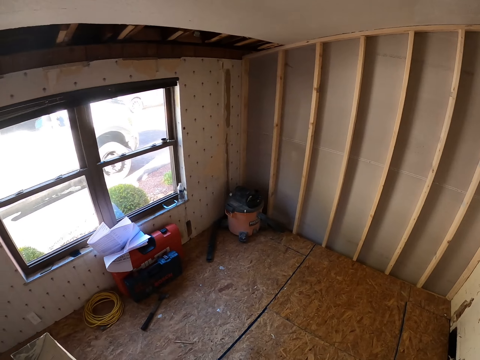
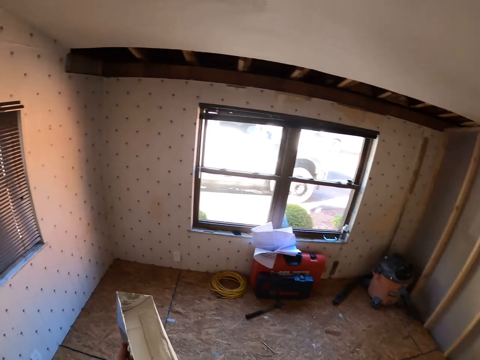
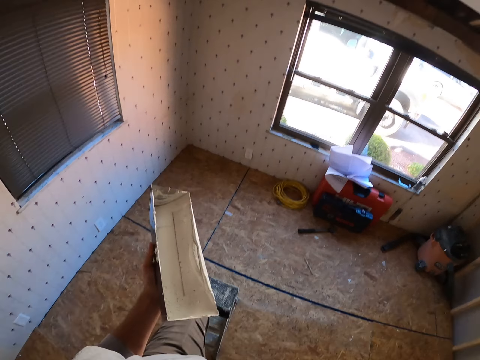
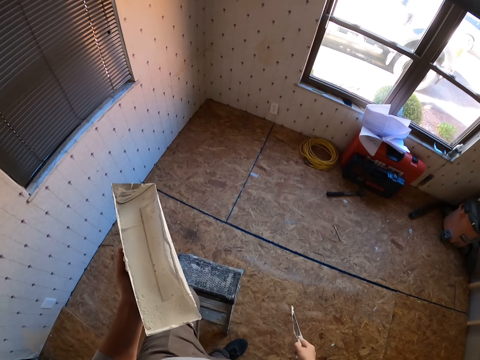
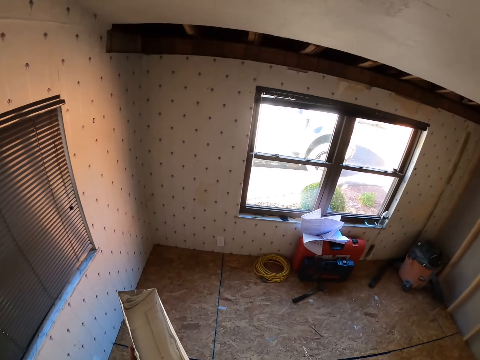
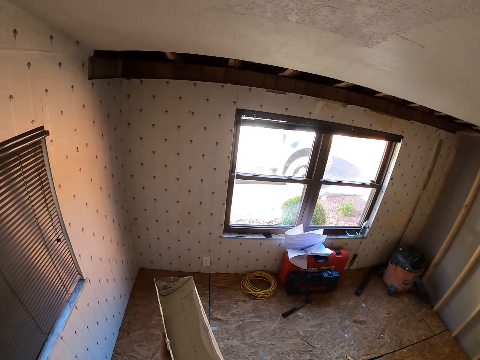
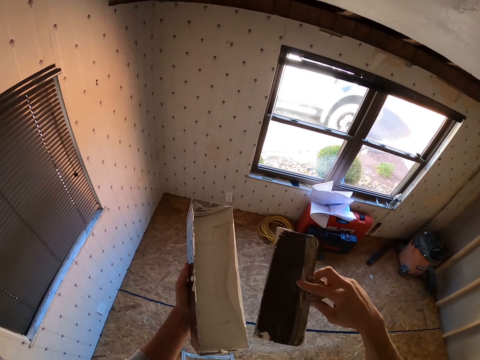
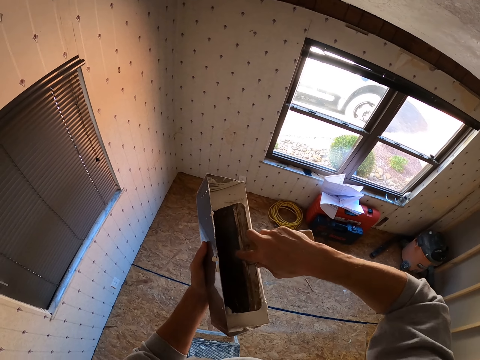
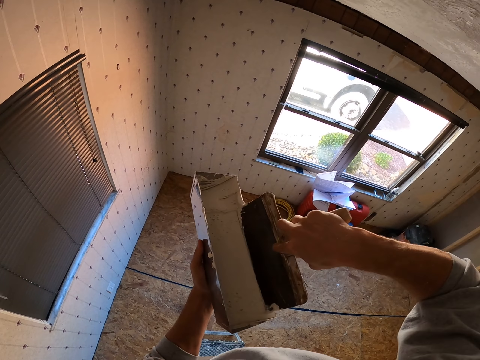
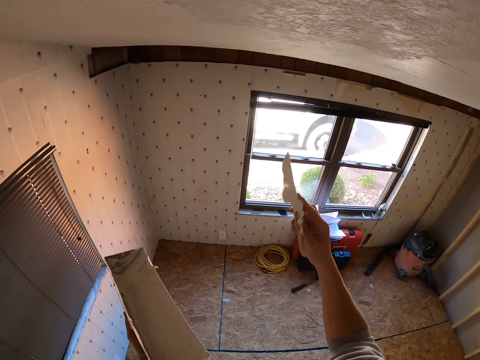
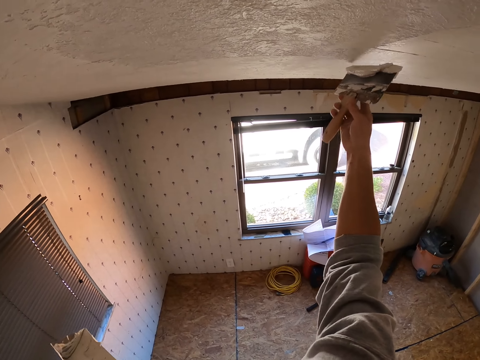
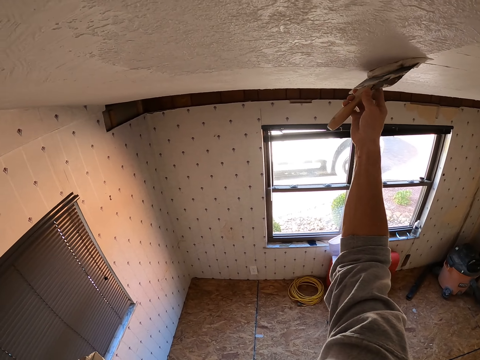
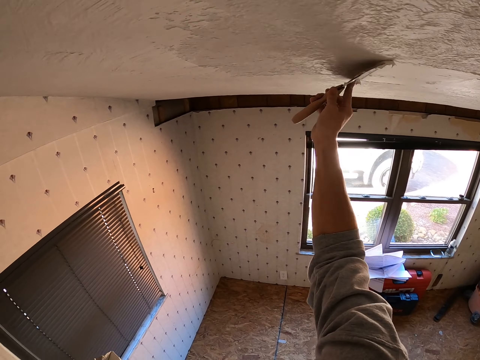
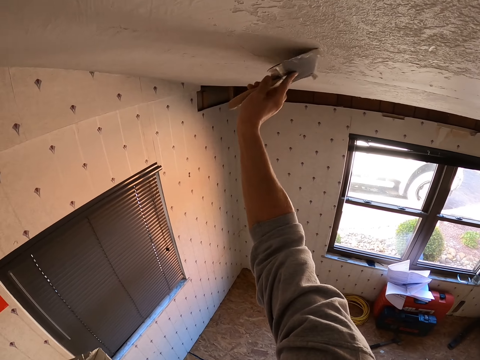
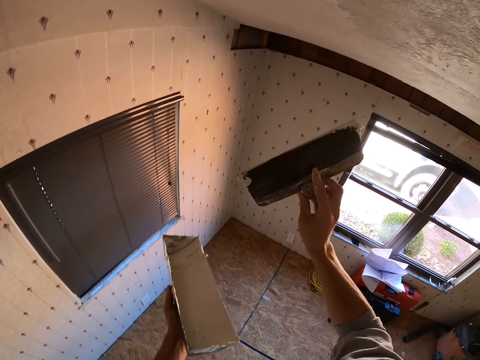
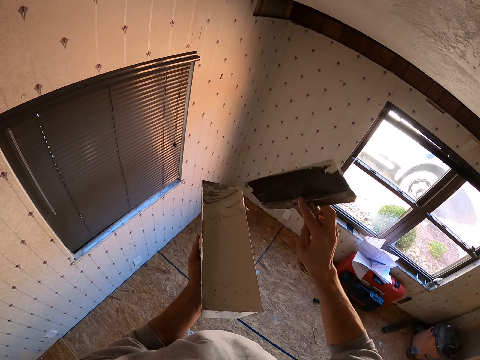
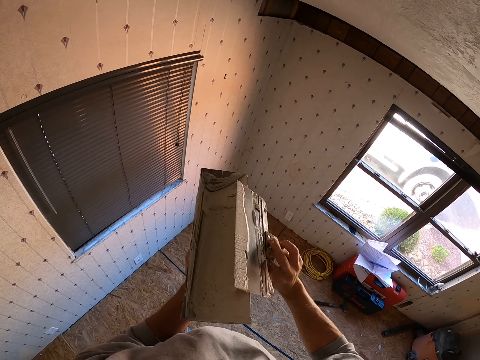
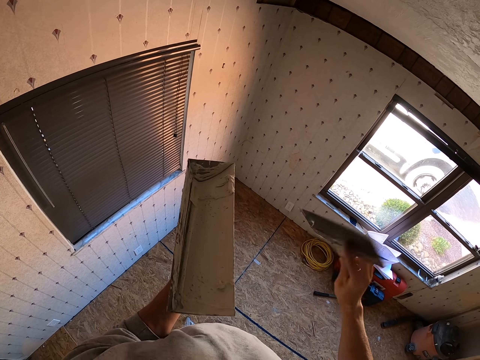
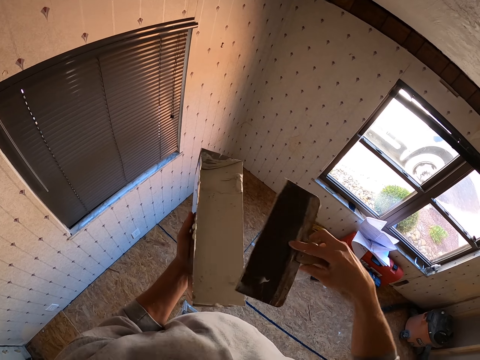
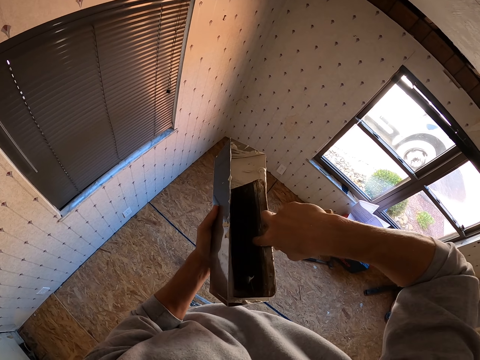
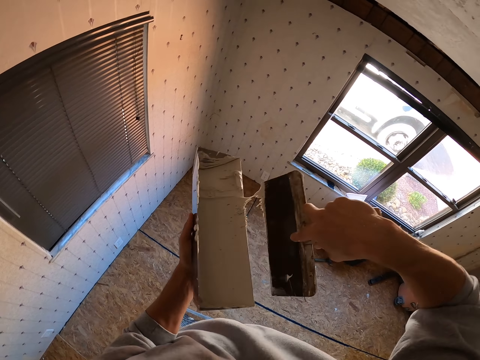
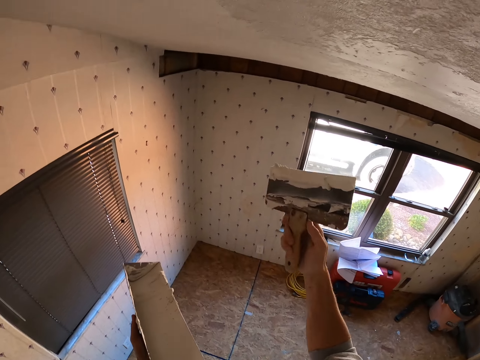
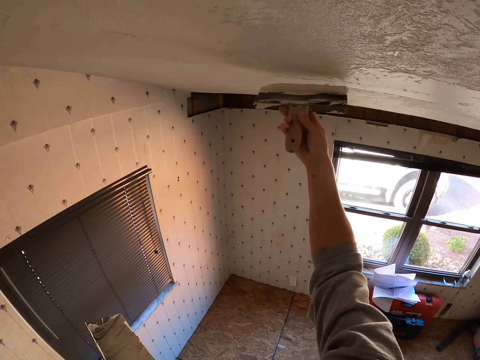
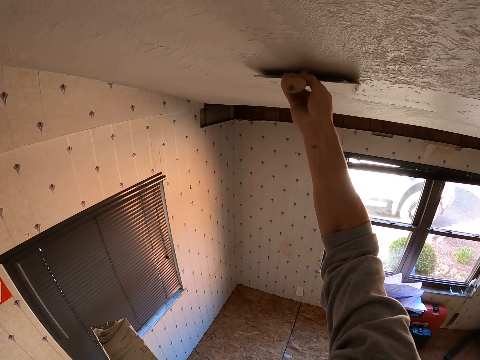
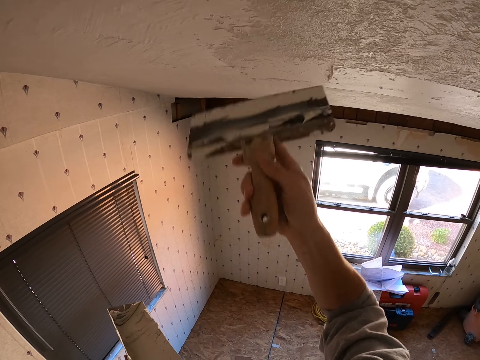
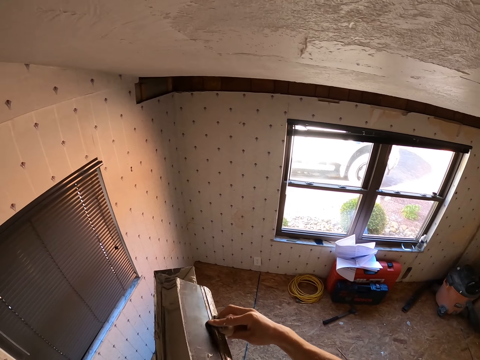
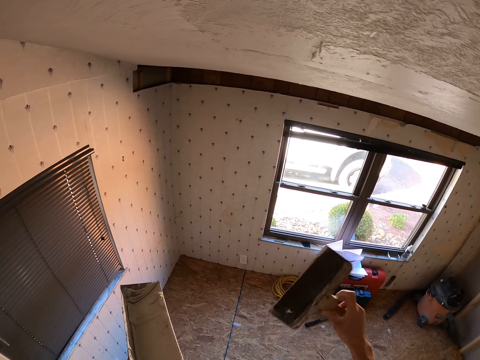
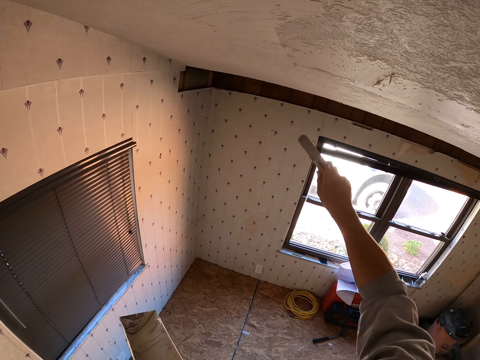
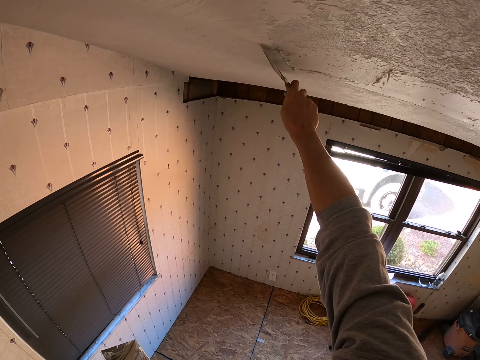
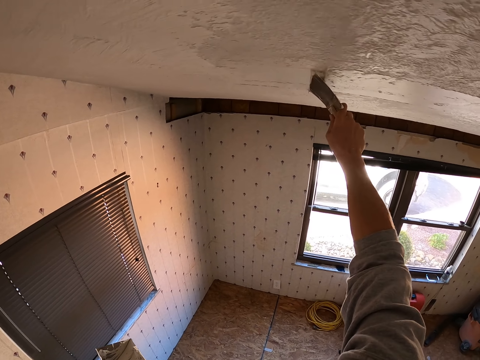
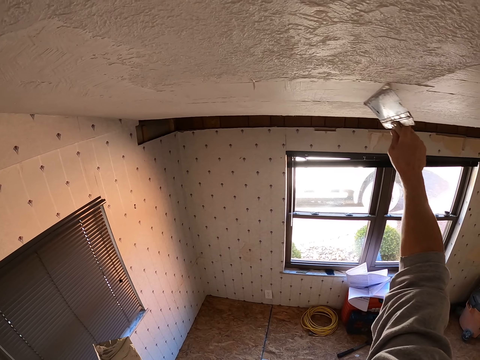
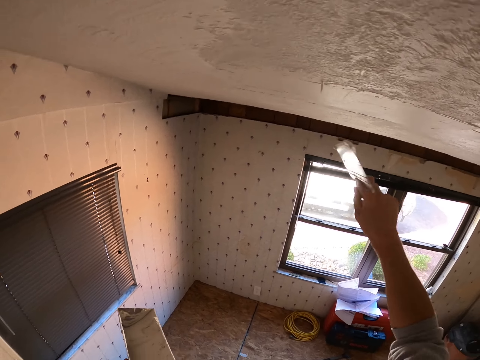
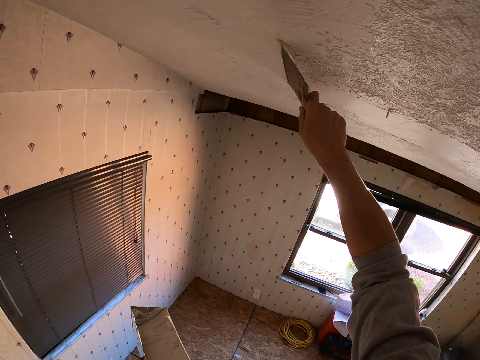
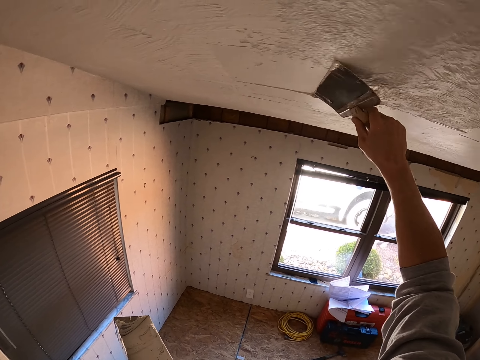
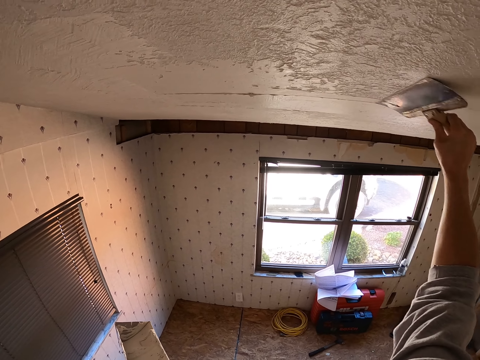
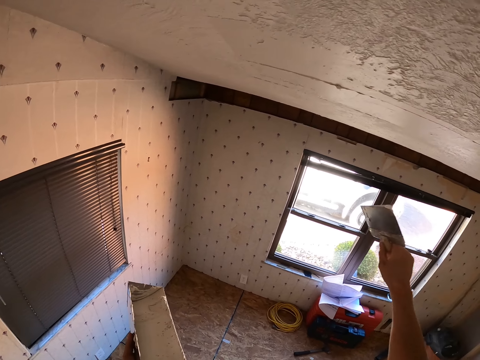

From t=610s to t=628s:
The camera wearer gets off the ladder. They look around. They insert the scraper on the paint, lift the scraper and paint the ceiling with the scraper. They drop the right hand. They look at the scraper. They remove paint from the scraper, insert the scraper on the paint, lift the scraper and paint the ceiling with the scraper. They drop the right hand, remove paint from the scraper, lift the scraper and paint the ceiling with the scraper.

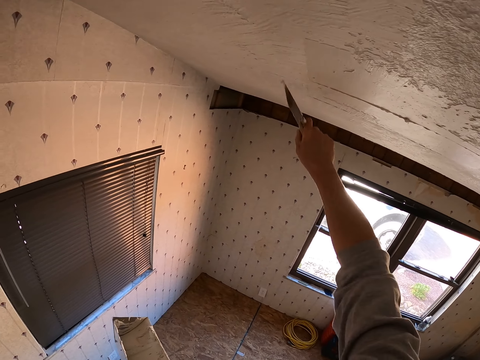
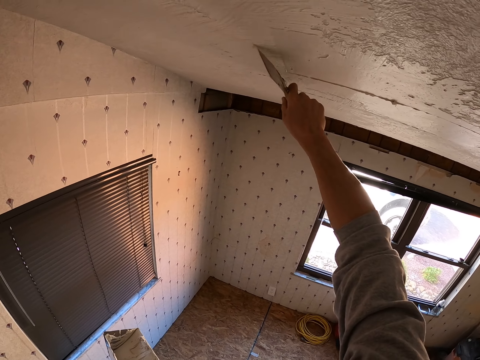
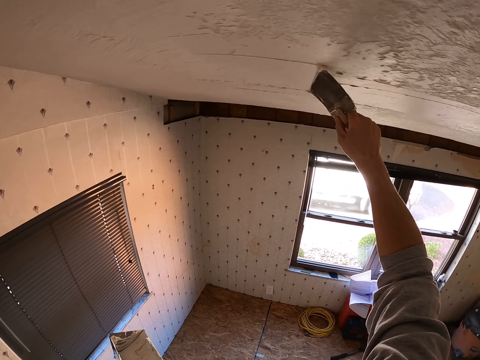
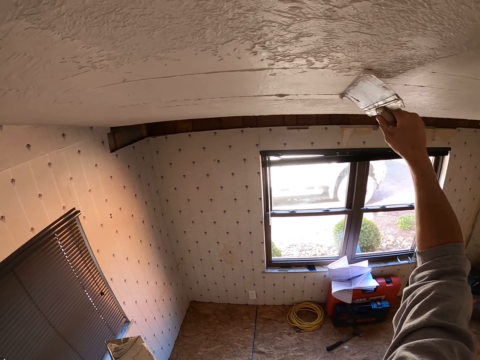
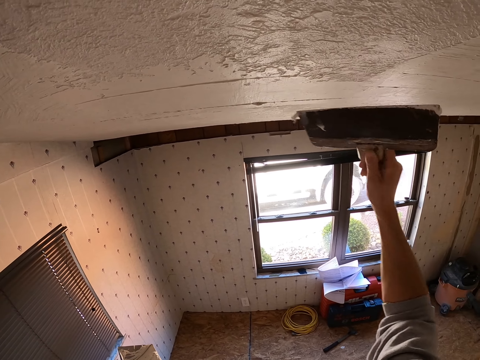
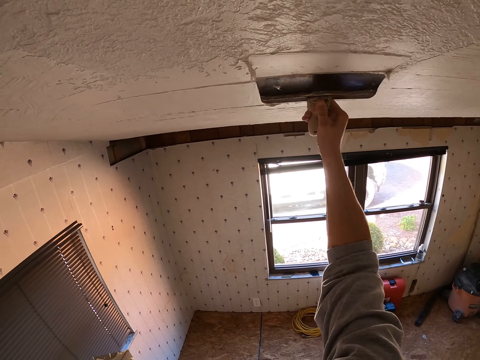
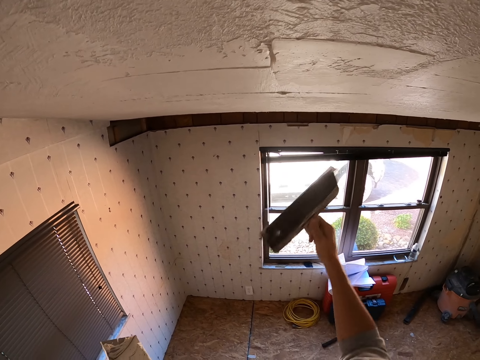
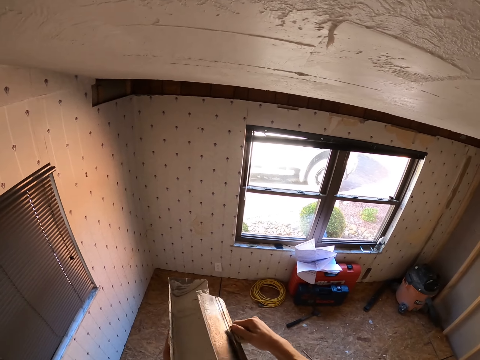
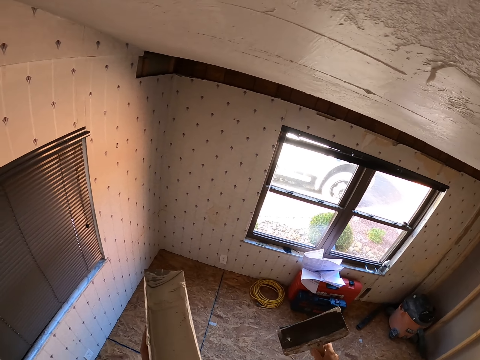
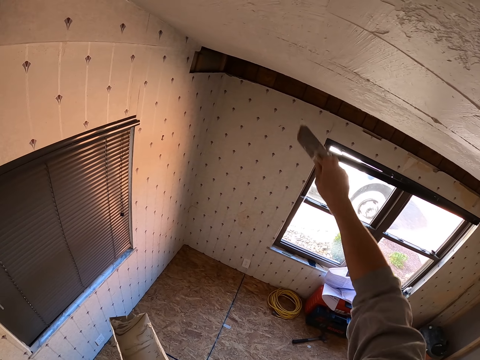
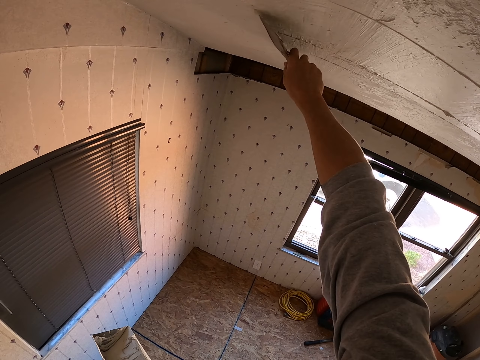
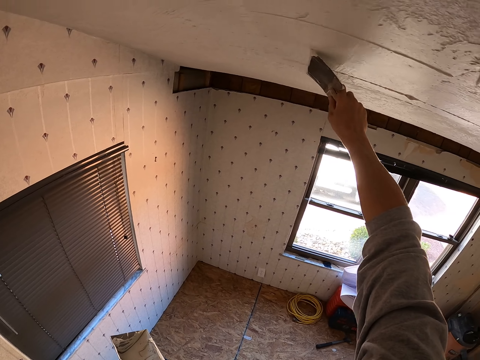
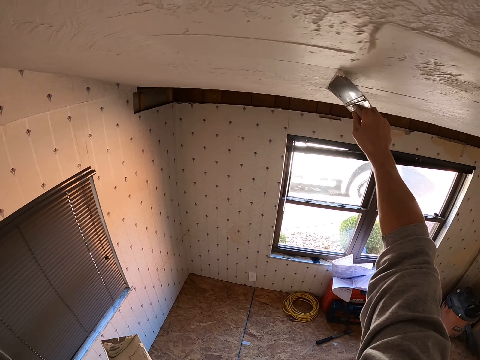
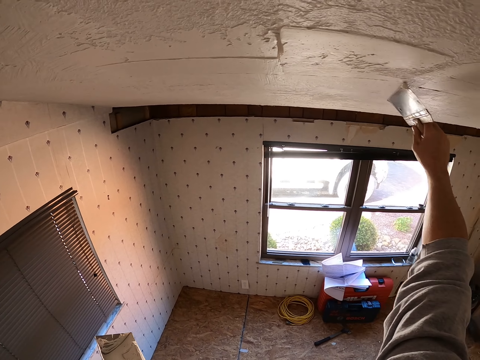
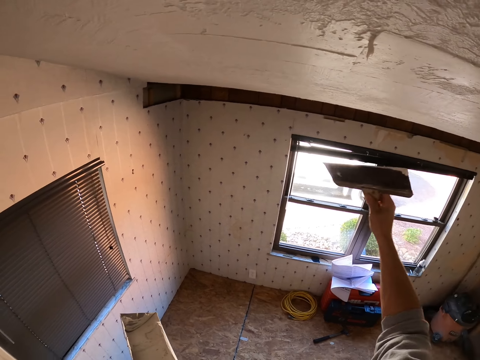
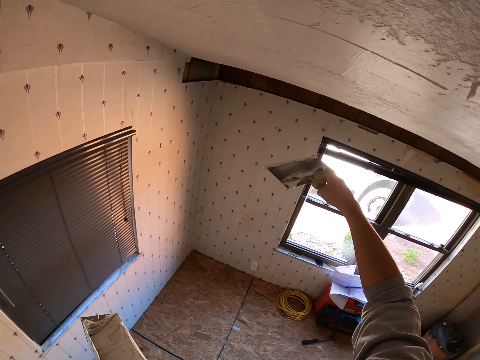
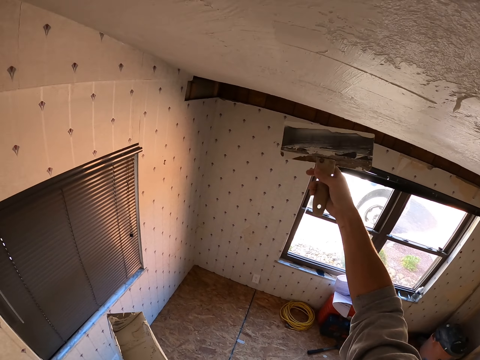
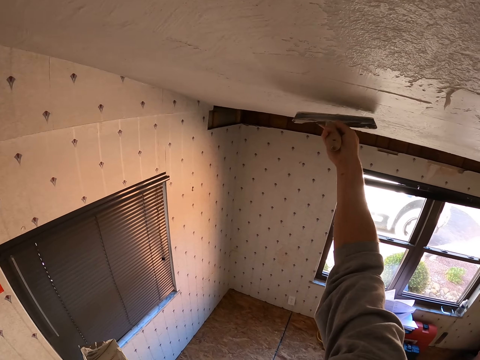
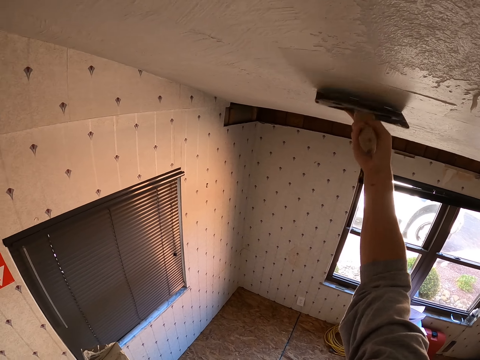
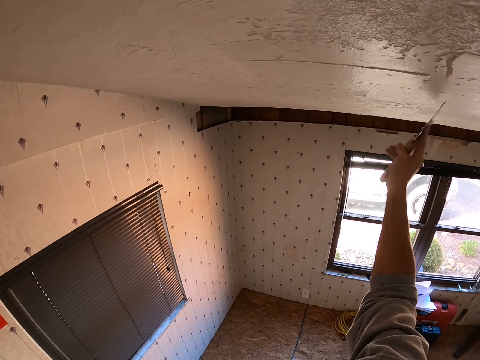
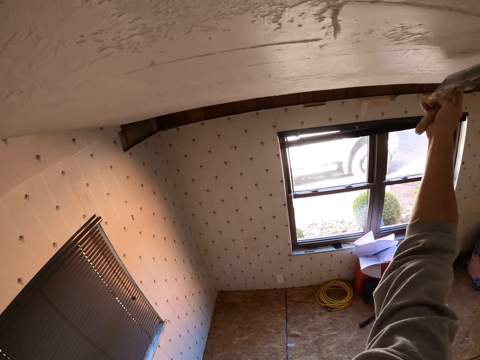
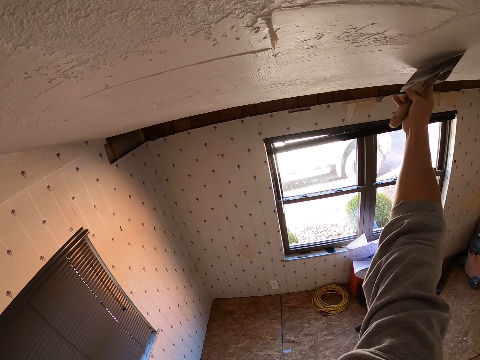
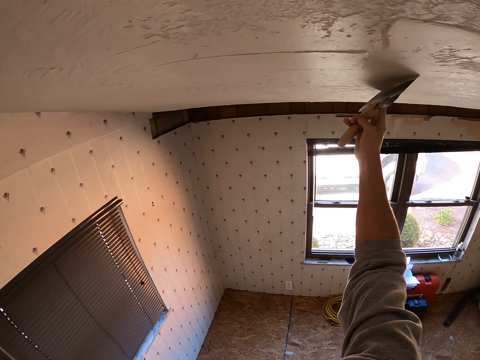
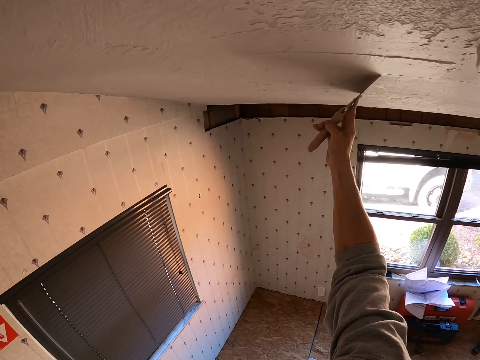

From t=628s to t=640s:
The camera wearer drops the right hand. They remove paint from the scraper, lift the scraper and paint the ceiling with the scraper. They turn the scraper. They paint the ceiling with the scraper.
